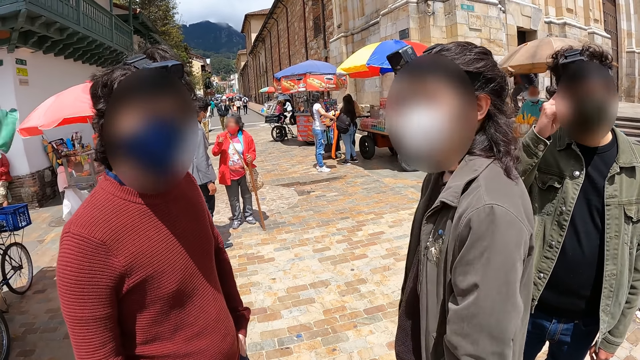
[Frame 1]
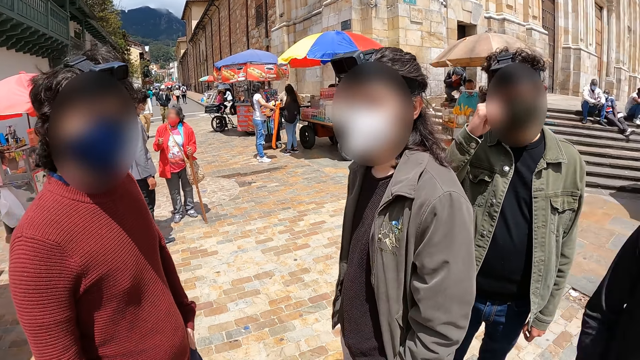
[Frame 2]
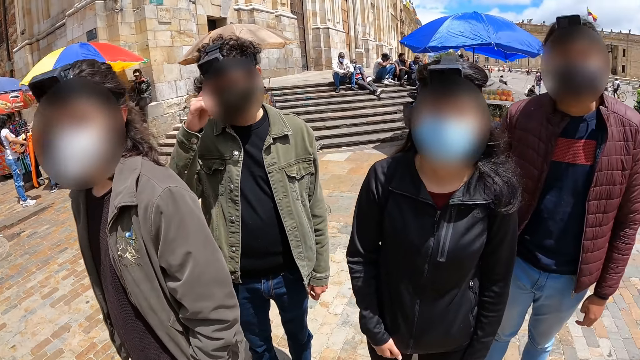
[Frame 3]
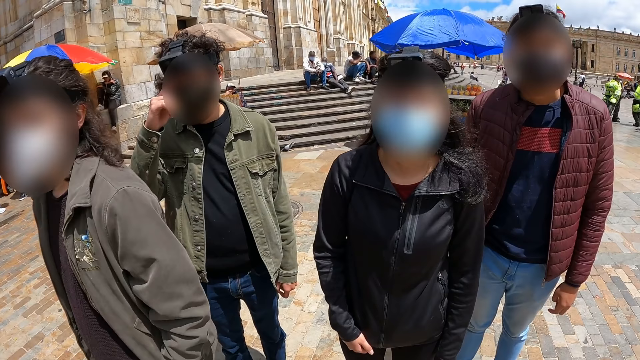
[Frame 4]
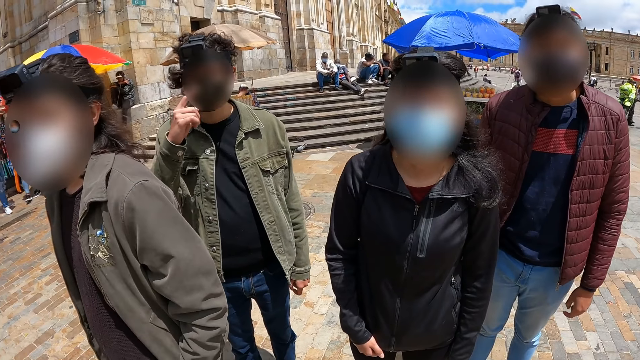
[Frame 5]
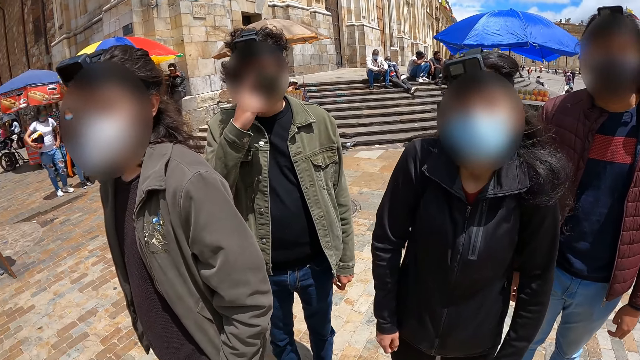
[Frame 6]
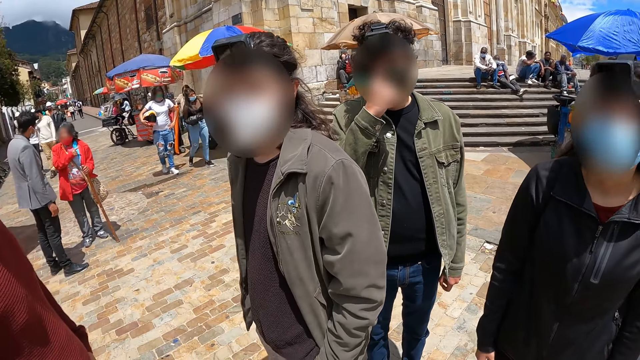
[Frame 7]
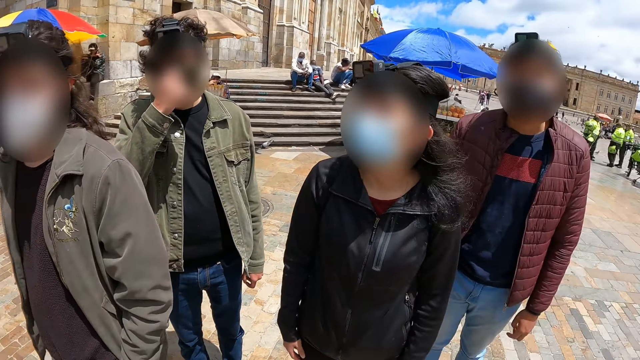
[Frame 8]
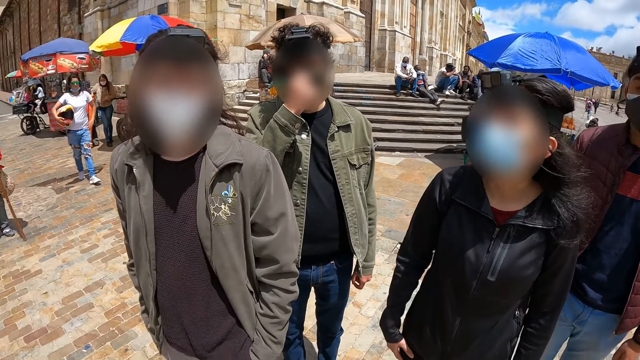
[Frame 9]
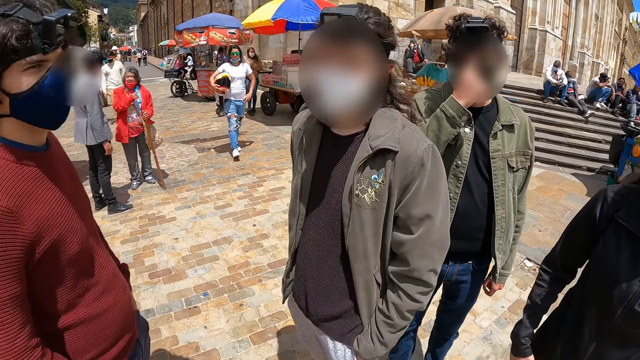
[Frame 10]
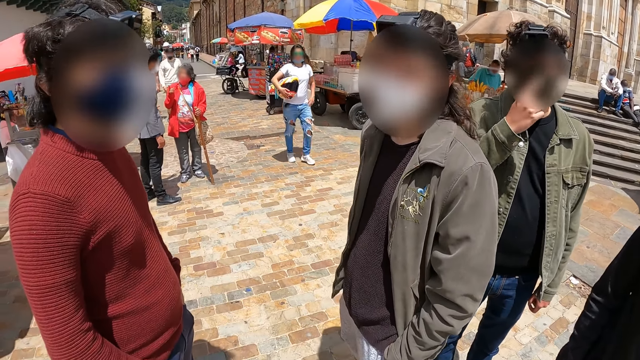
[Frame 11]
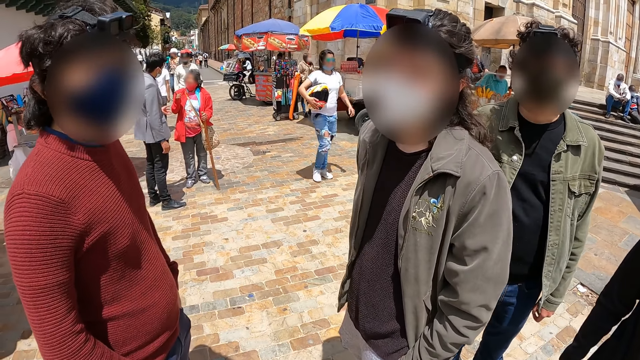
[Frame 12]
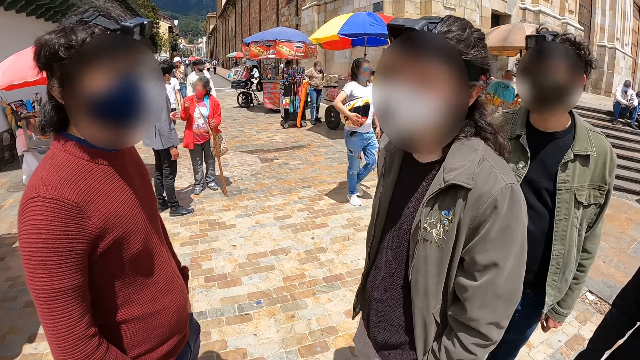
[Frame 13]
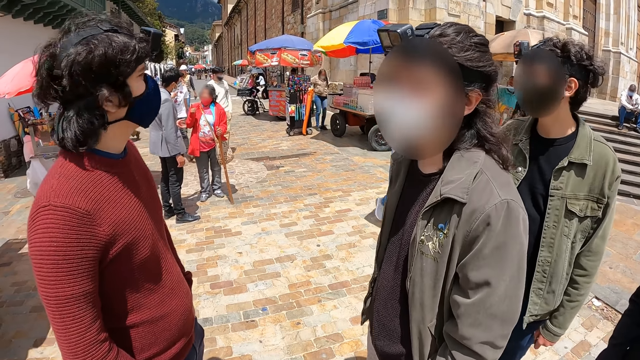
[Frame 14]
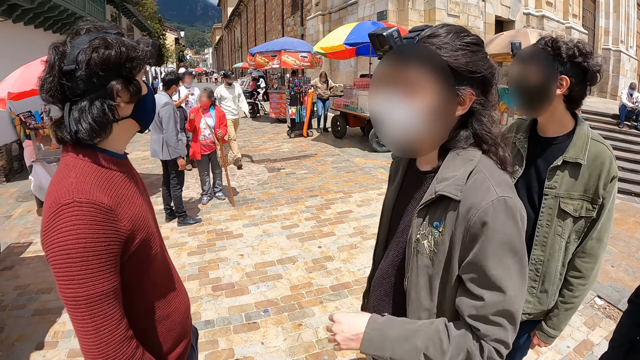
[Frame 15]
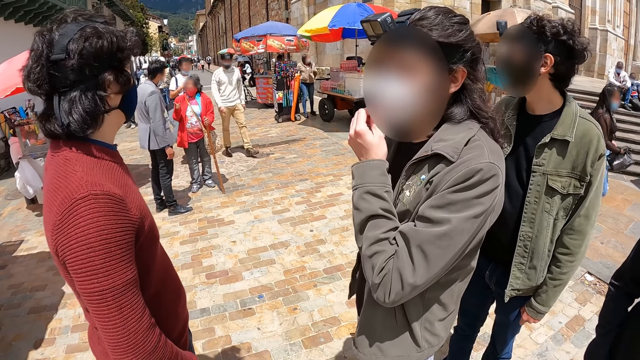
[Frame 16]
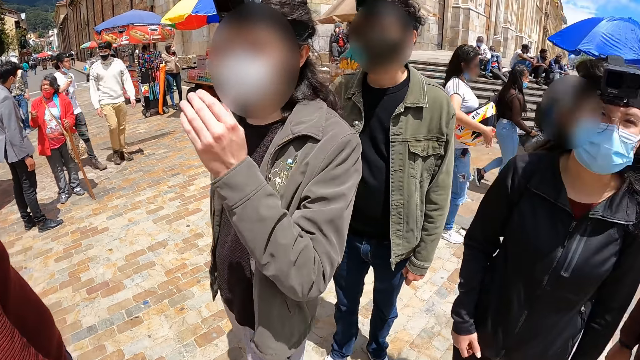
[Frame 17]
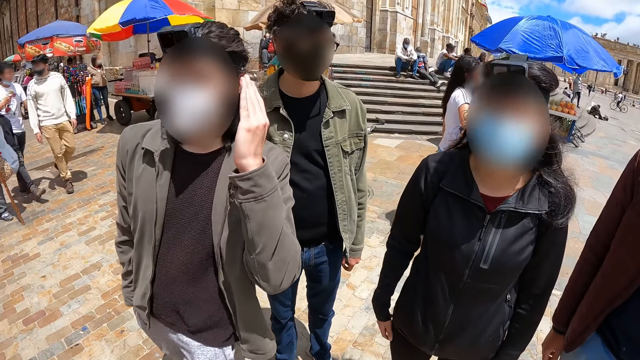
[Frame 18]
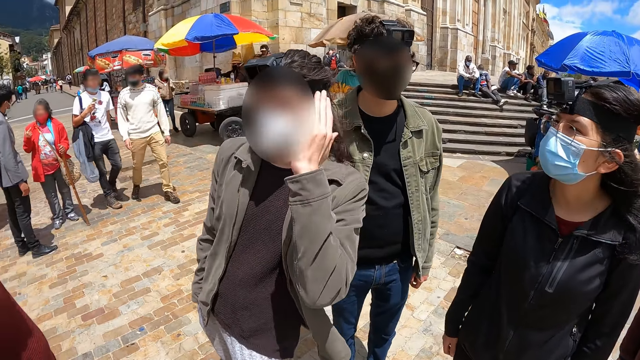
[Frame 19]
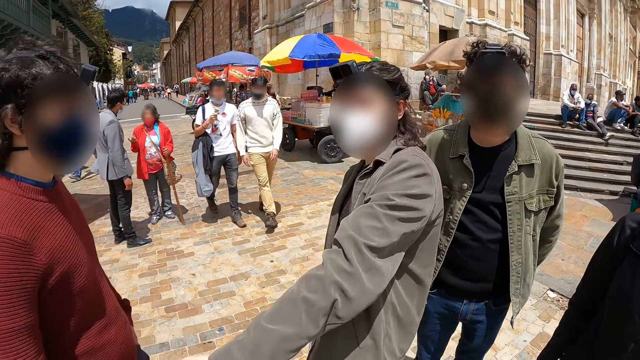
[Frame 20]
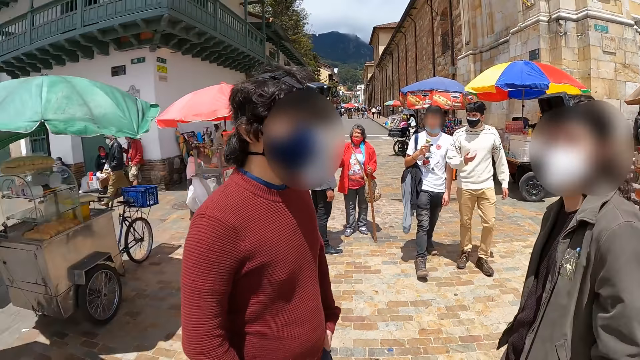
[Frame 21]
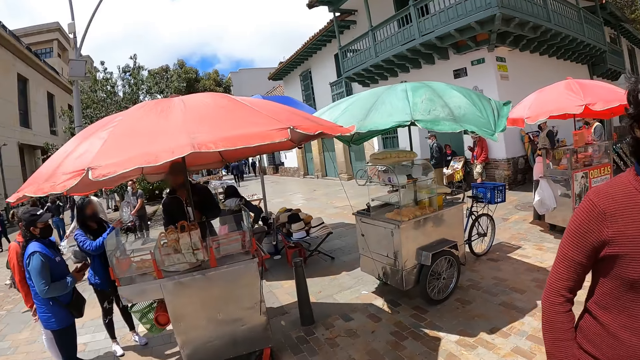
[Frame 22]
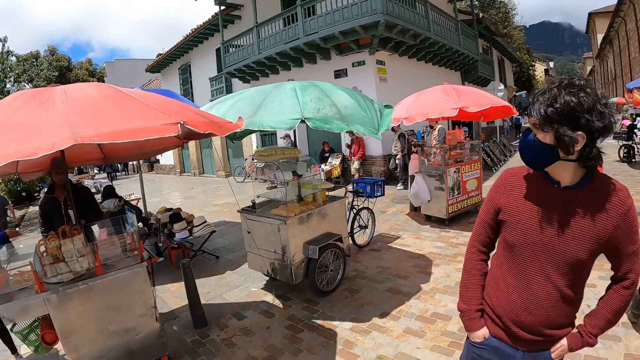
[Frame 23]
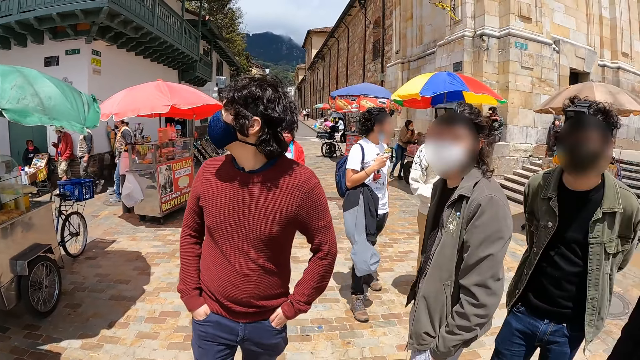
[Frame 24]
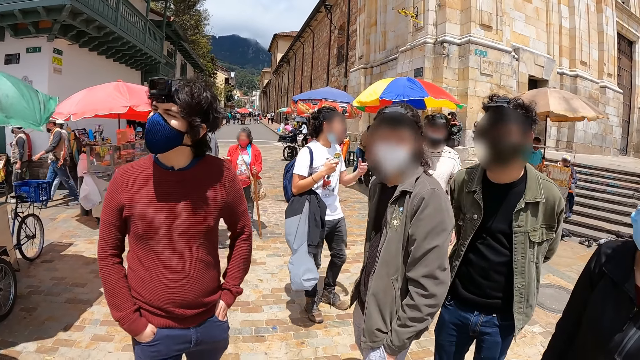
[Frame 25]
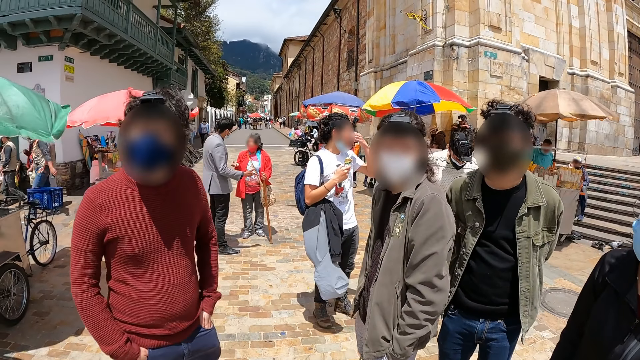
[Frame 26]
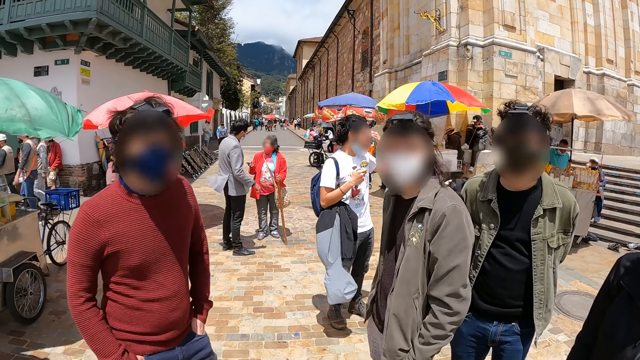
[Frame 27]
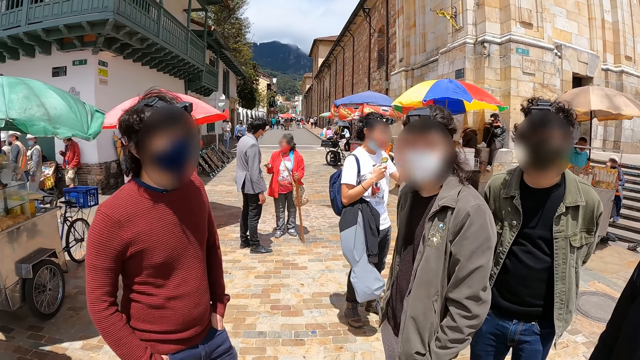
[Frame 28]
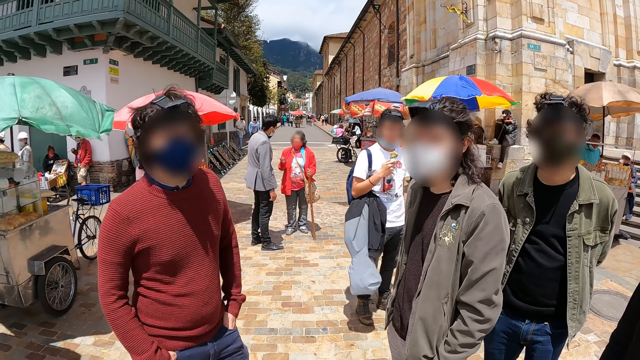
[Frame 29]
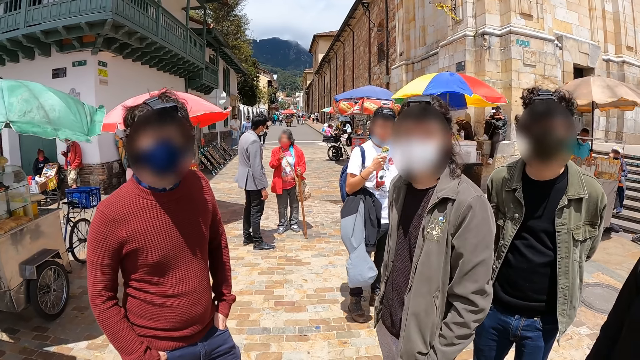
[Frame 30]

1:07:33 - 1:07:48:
The camera wearer stares at a man. They stare at a woman. They look around. They stare at another man. They look around. The other man makes gestures. The camera wearer turns around. A third man puts the hands in the pants pocket. The camera wearer dialogues with a person.

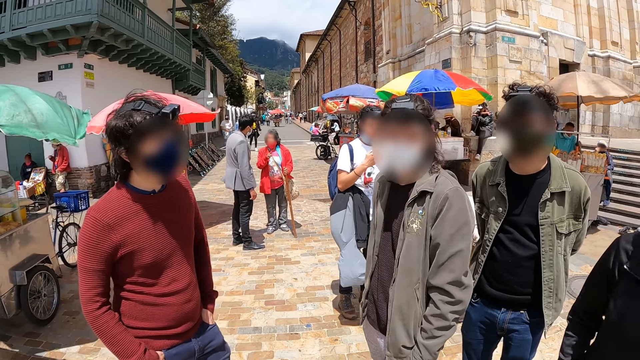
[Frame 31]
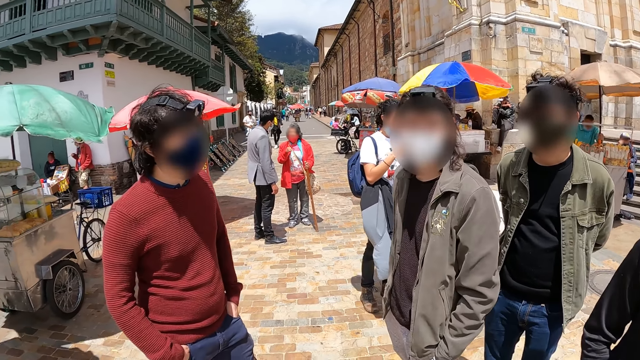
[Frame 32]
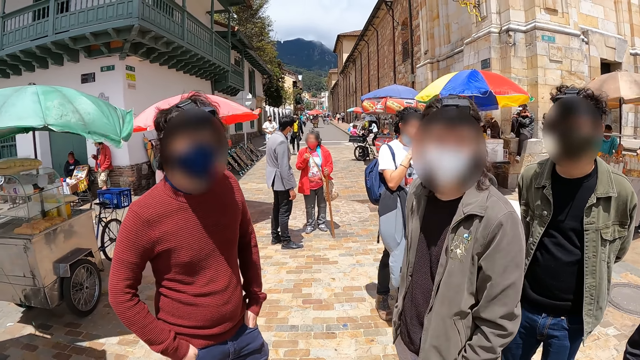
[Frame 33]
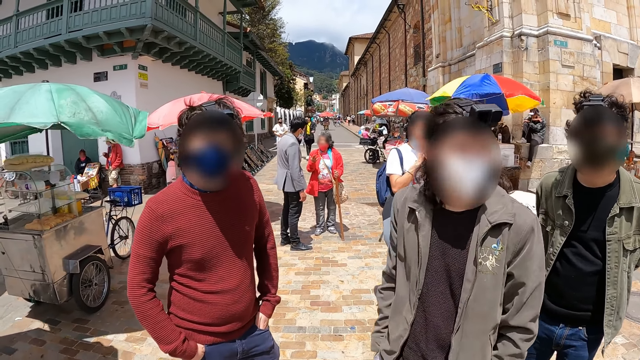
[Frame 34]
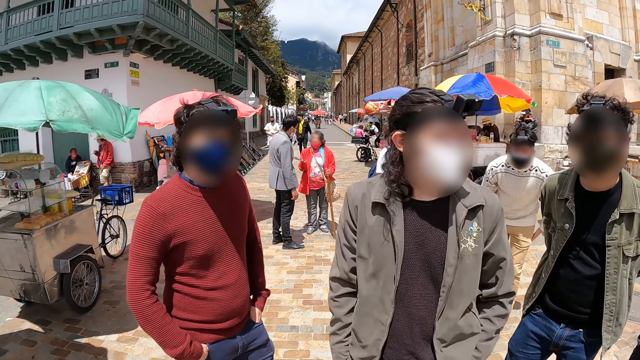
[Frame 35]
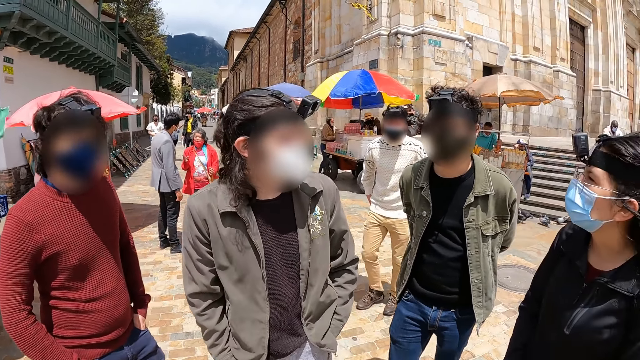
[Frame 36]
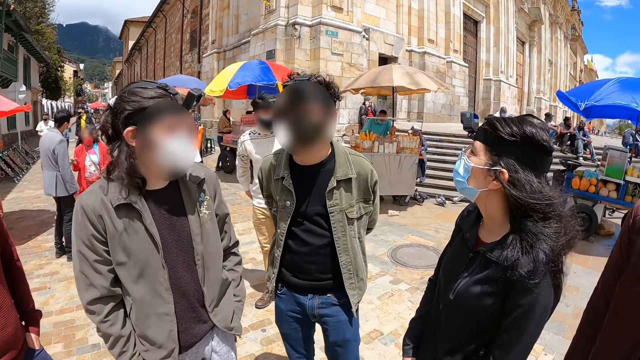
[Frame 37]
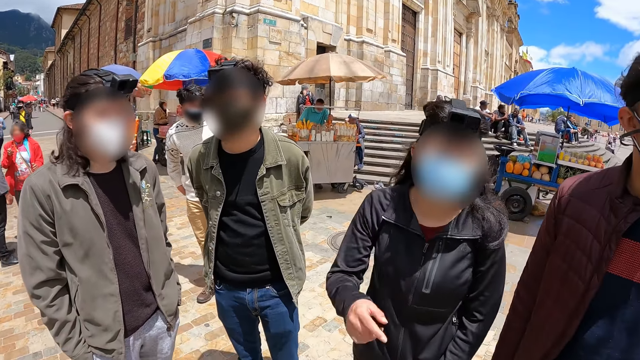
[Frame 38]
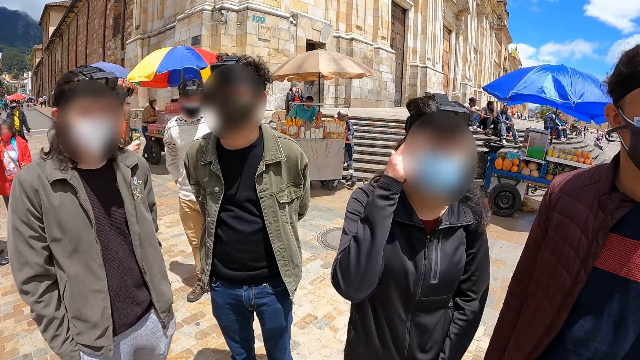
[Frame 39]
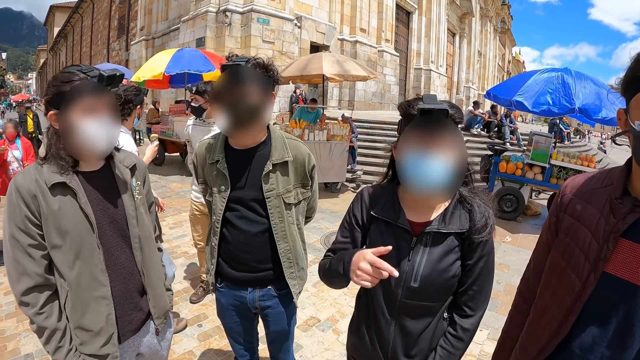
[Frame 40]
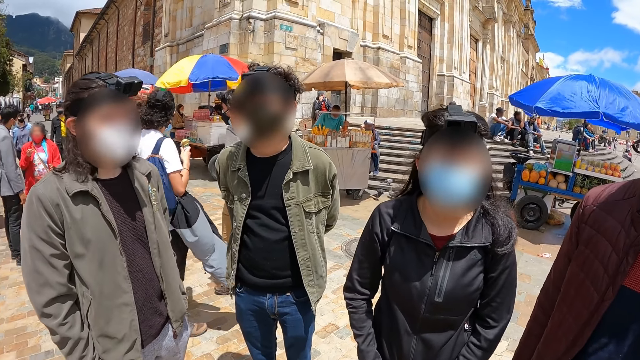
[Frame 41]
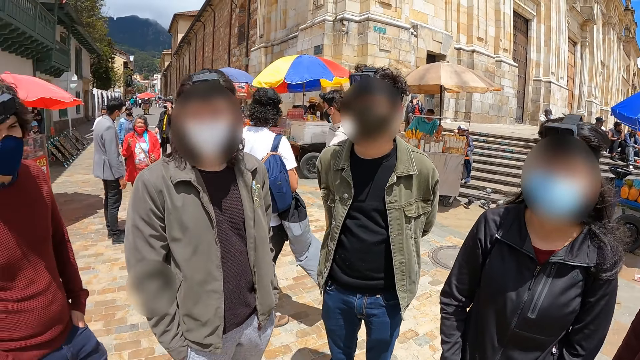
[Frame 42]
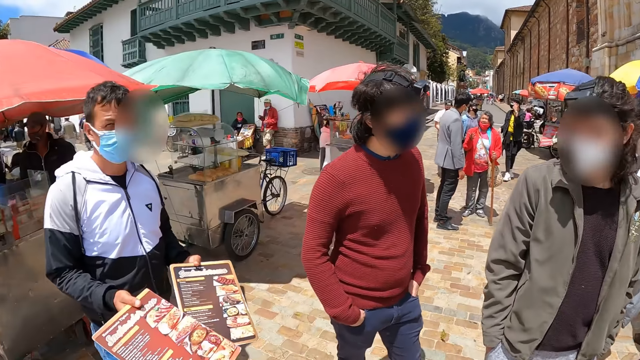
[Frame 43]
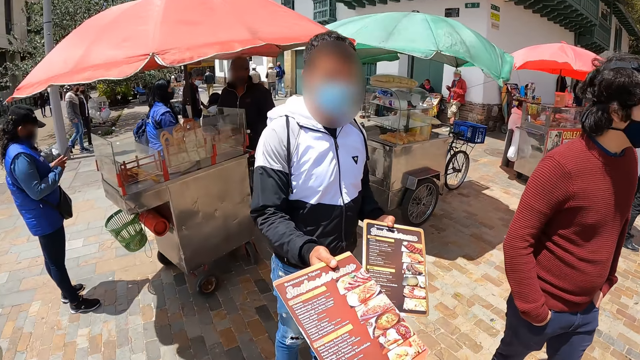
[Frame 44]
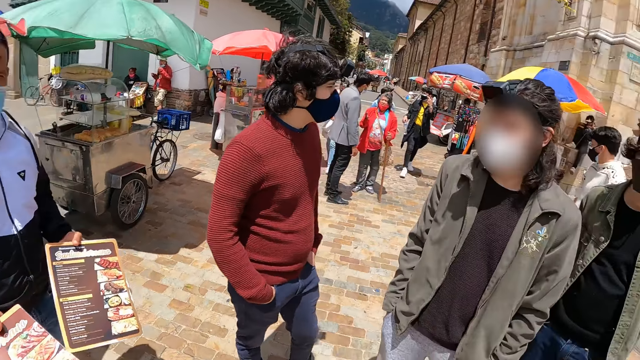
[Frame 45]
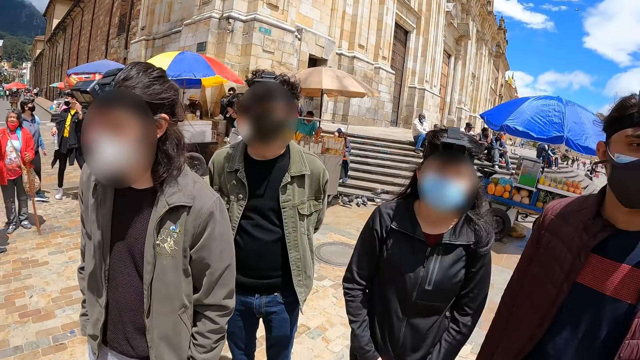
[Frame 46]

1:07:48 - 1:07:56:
A man looks around. Another man moves a little. A woman touches the face with the right hand. The camera wearer looks around. A third man gives the menu.
